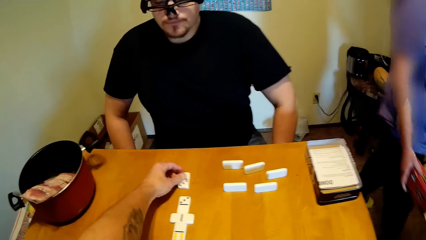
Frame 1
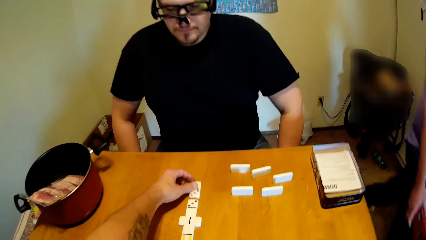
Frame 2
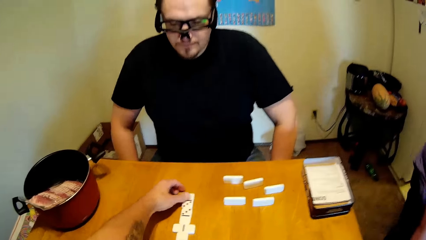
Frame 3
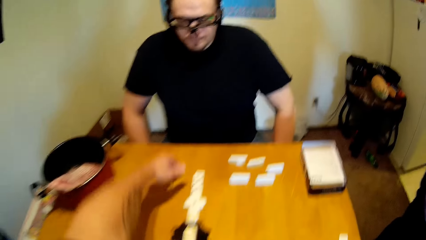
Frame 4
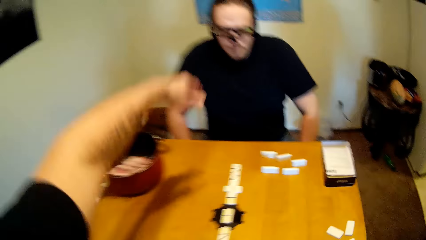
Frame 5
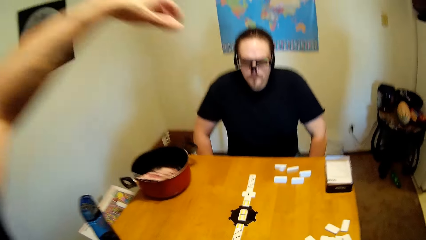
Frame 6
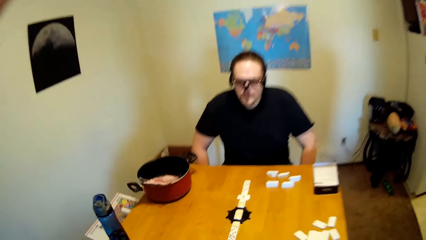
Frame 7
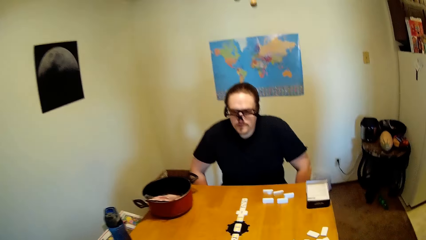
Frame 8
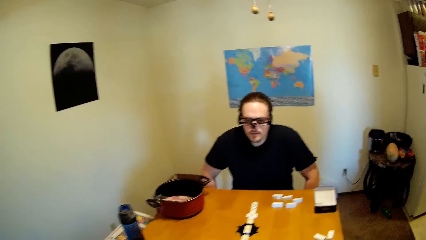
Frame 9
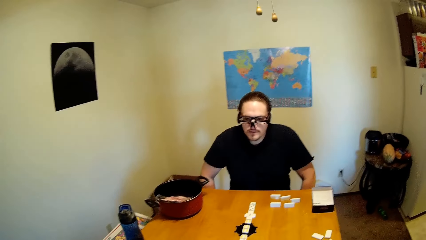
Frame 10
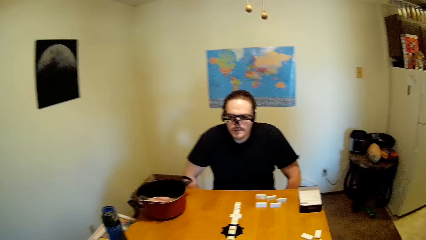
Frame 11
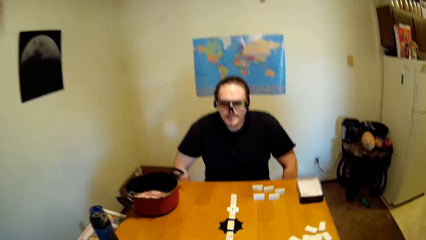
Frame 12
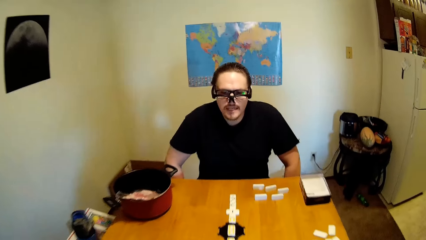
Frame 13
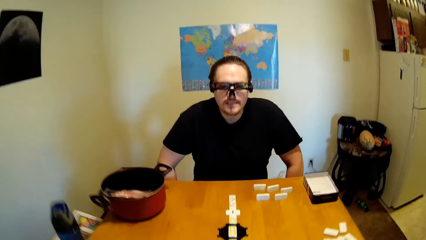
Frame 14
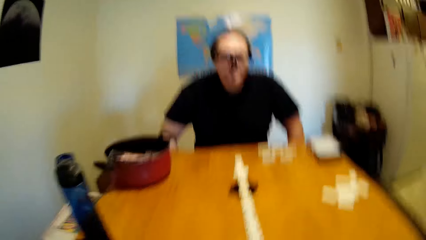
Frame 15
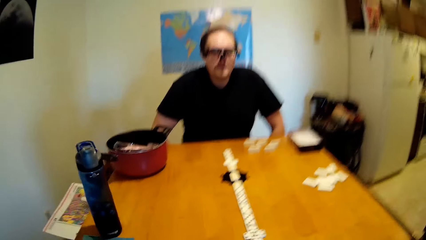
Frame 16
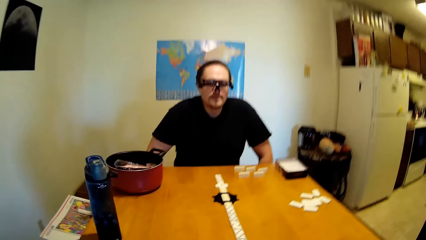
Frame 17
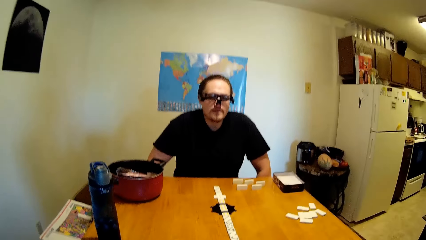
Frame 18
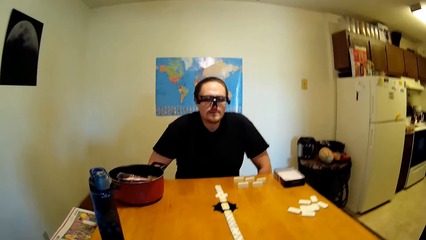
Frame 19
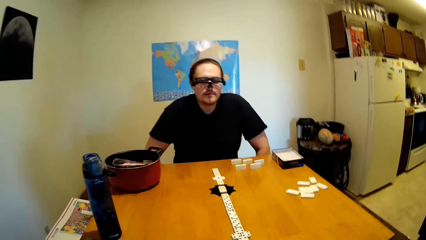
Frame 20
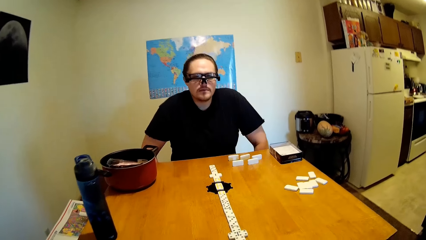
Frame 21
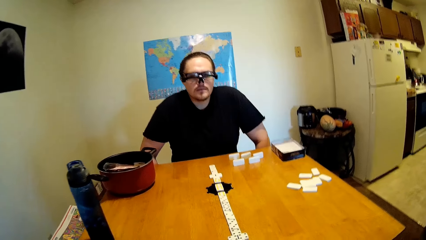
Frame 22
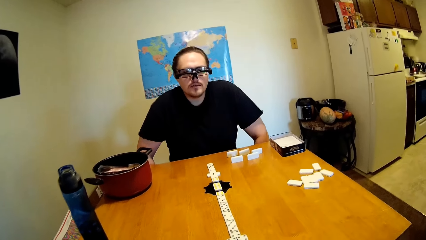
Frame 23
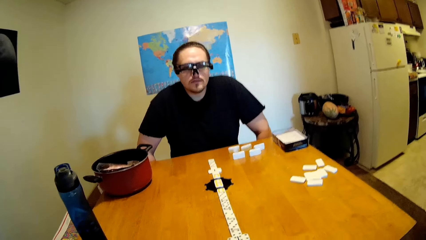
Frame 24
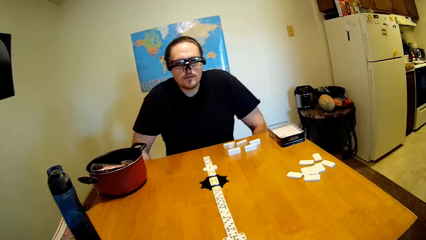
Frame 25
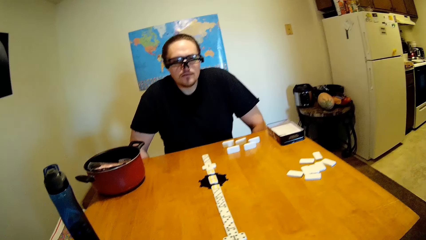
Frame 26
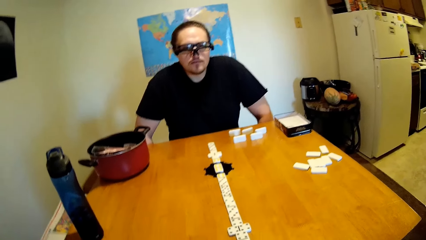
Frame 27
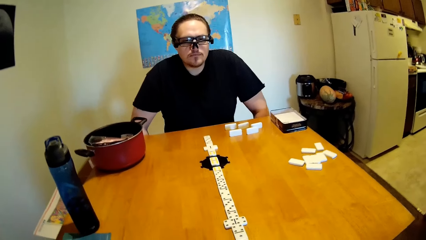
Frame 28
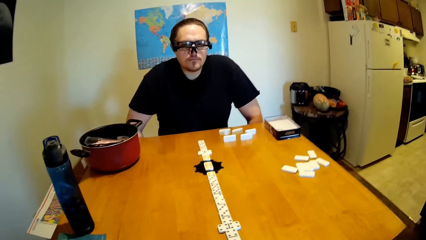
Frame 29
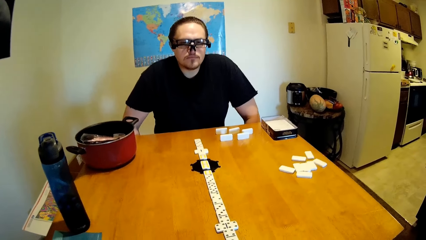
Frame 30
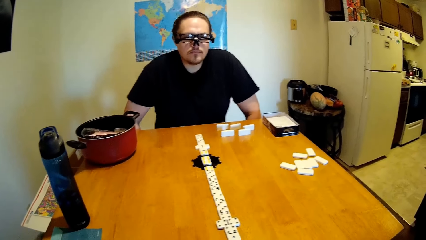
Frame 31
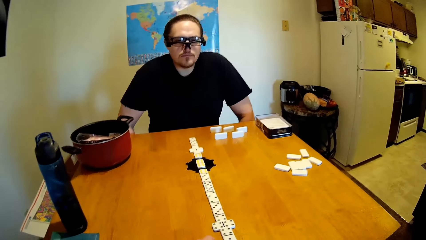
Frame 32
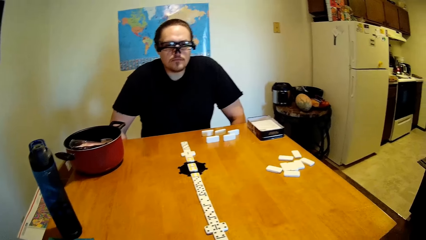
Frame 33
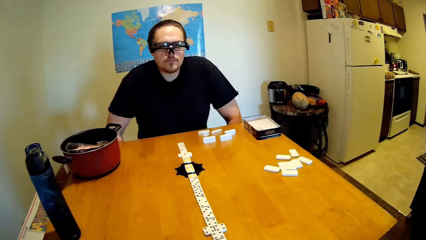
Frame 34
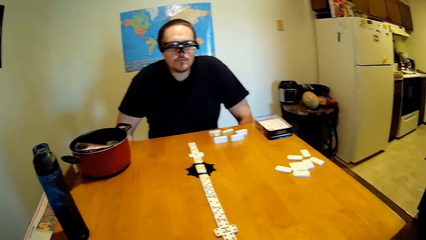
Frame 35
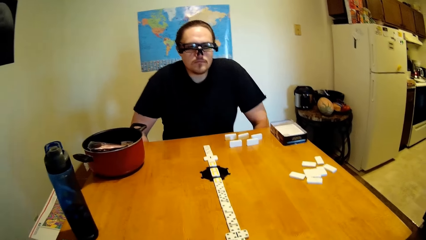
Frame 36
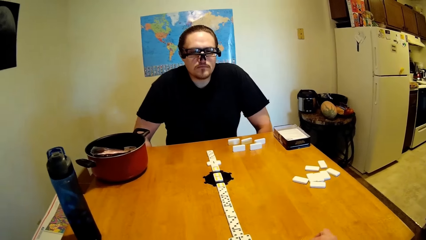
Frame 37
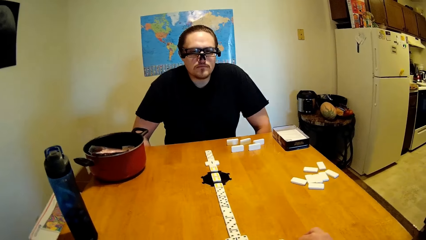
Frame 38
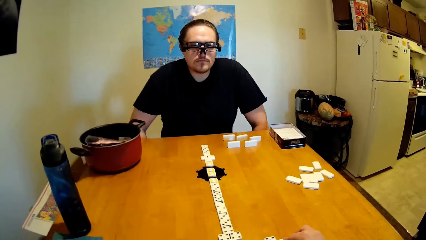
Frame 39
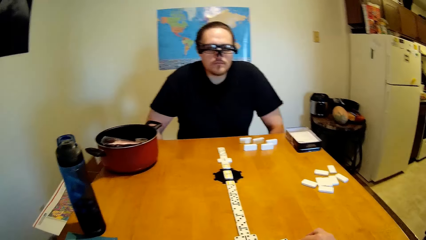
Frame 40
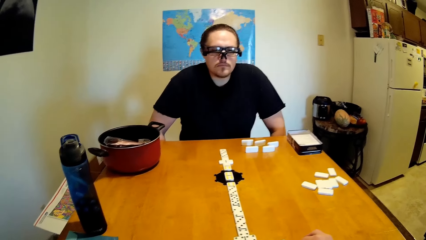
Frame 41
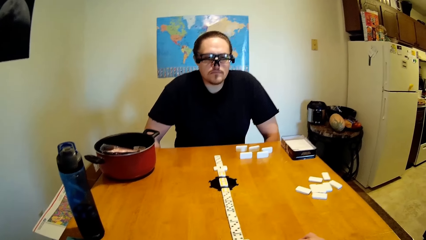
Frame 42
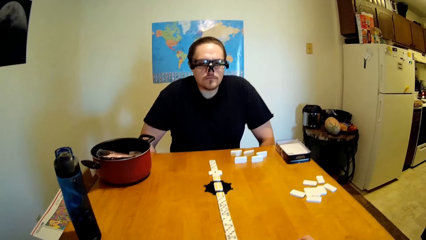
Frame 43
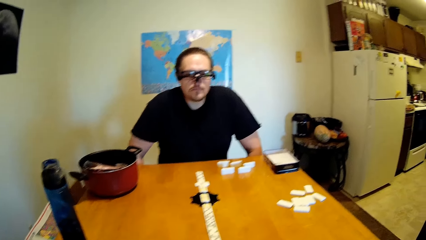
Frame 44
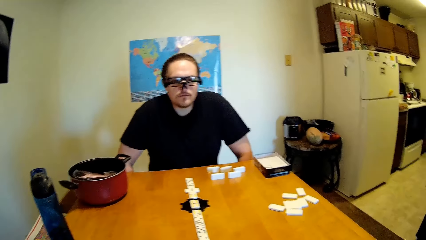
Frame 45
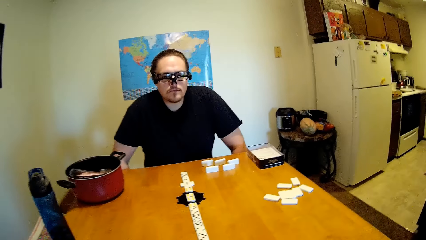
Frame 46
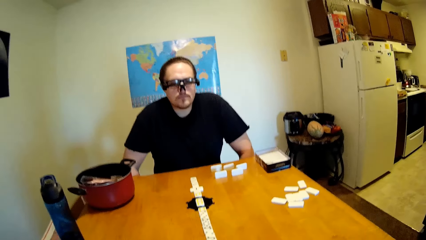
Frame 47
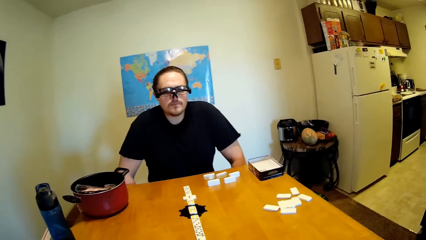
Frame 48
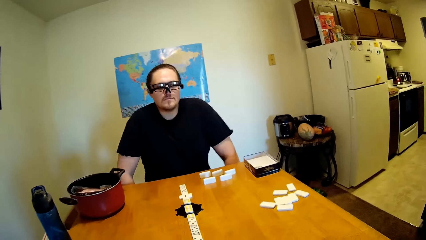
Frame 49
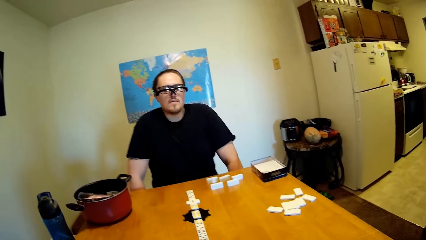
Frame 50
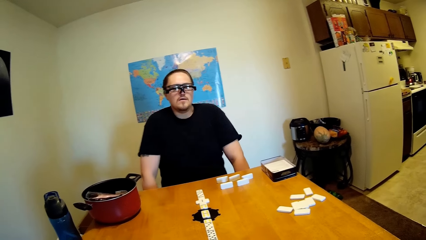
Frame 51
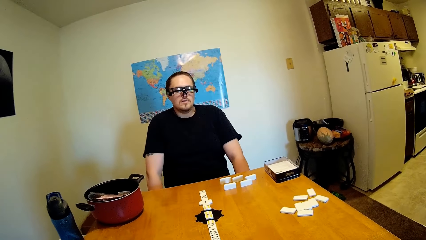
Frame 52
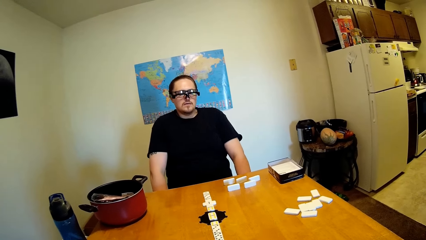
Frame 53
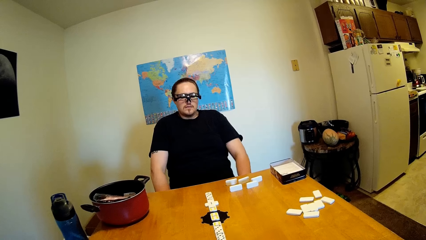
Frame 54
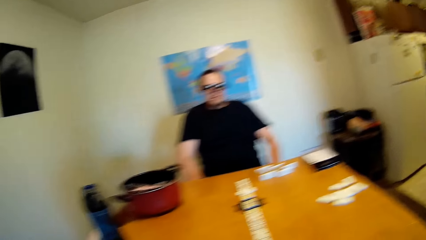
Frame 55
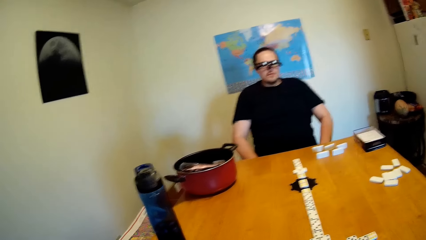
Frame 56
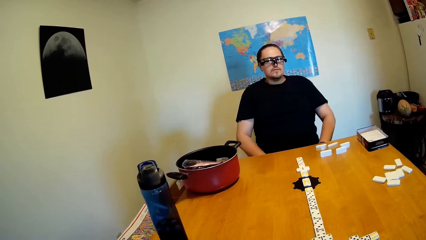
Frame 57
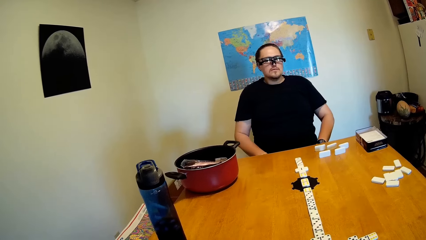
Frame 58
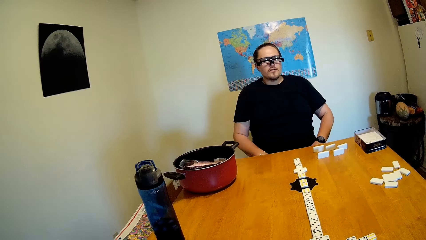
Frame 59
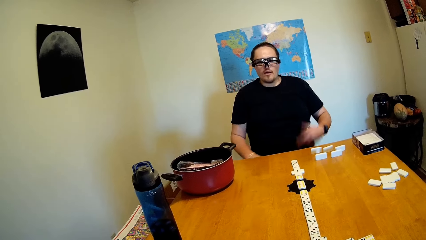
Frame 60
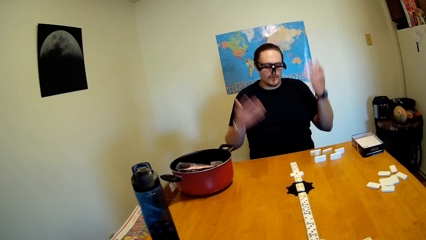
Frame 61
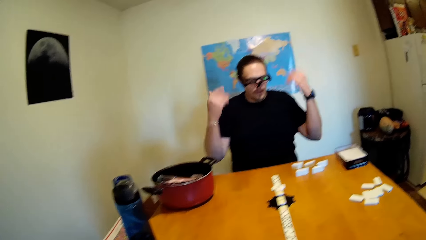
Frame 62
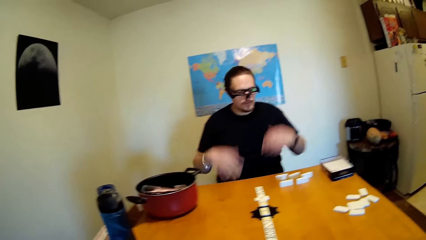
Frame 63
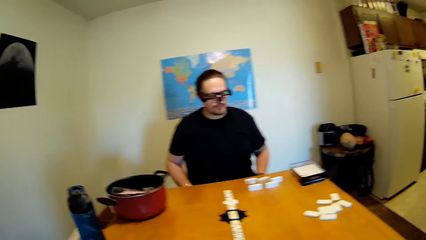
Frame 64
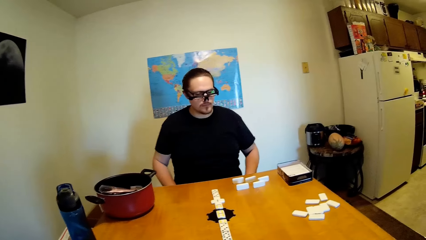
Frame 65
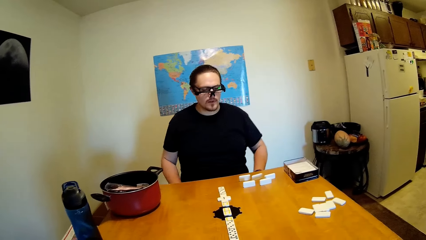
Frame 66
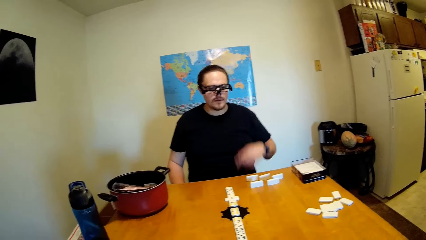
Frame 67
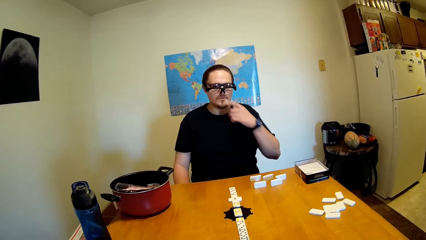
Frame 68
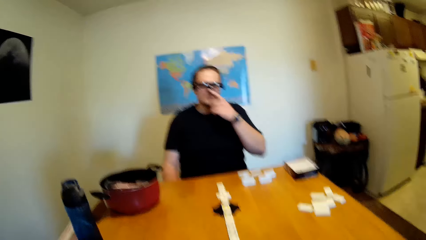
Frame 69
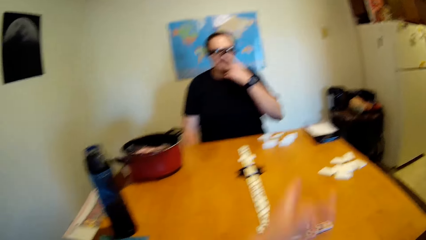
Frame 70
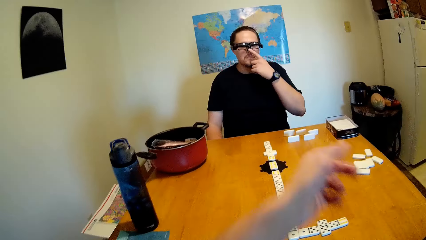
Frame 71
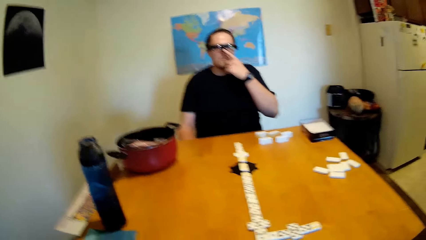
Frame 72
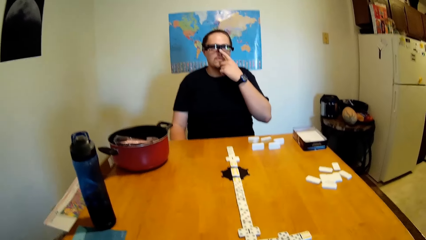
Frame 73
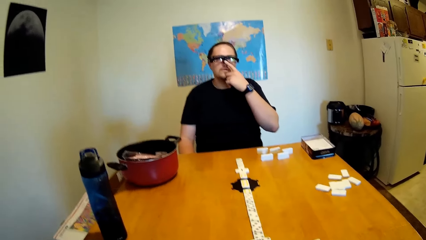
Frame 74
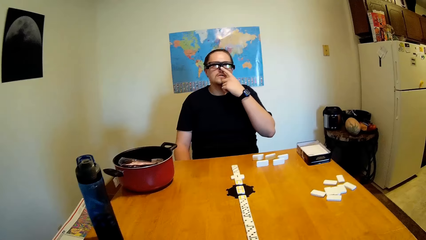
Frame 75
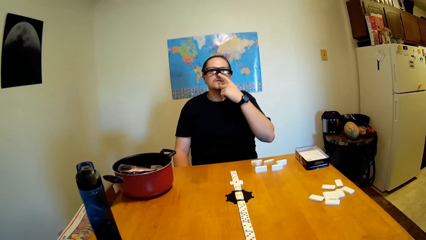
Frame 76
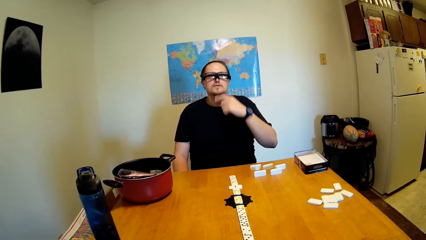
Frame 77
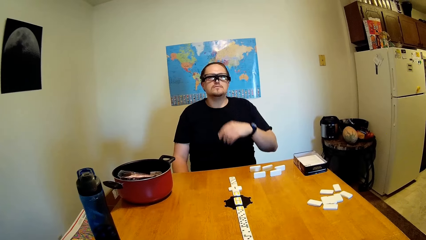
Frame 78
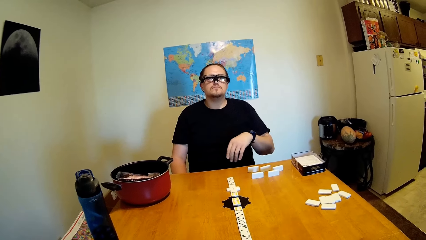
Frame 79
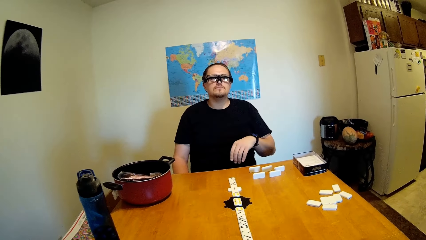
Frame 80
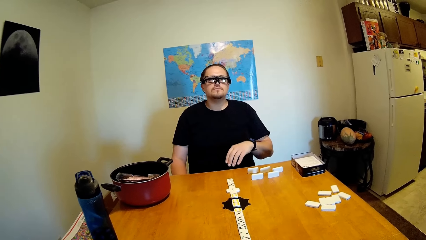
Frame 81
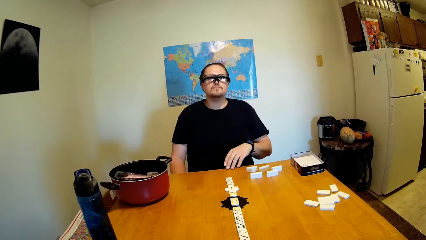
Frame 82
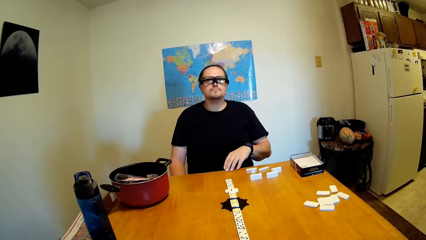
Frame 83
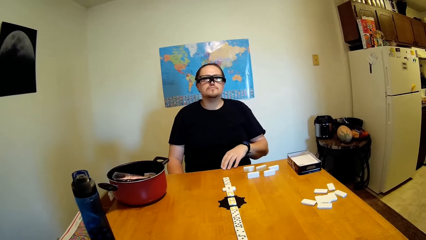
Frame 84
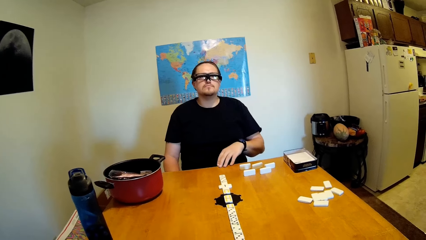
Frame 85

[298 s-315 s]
The camera wearer moves a dice. They put the dominoes on the table. The camera wearer and a man stare at the dominoes on the table. The man leans on the chair. The man moves his hands. The camera wearer and the man stare at the dominoes on the table. The man touches the nose. The camera wearer moves the hand.
